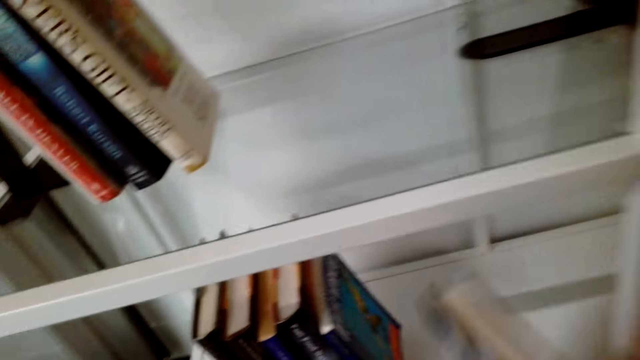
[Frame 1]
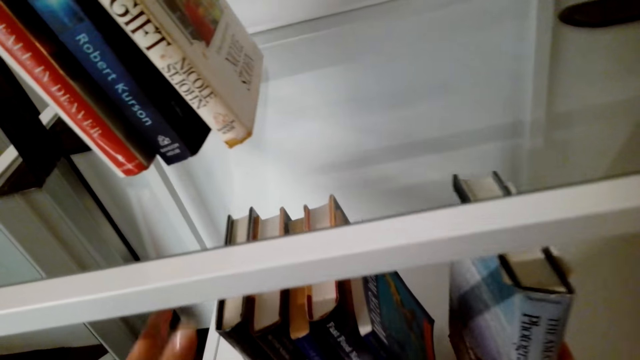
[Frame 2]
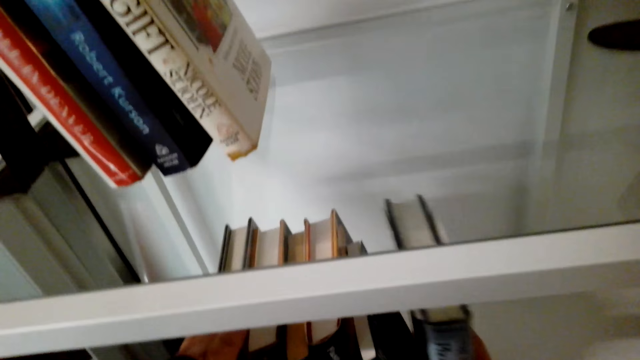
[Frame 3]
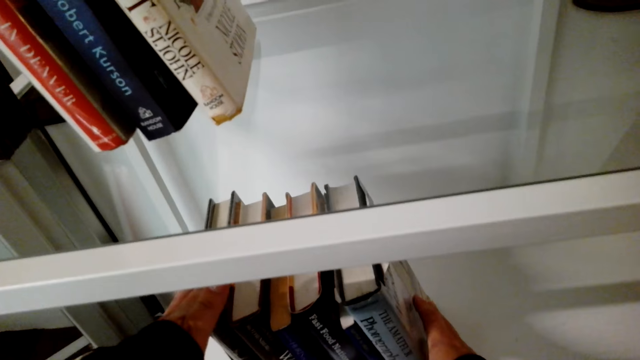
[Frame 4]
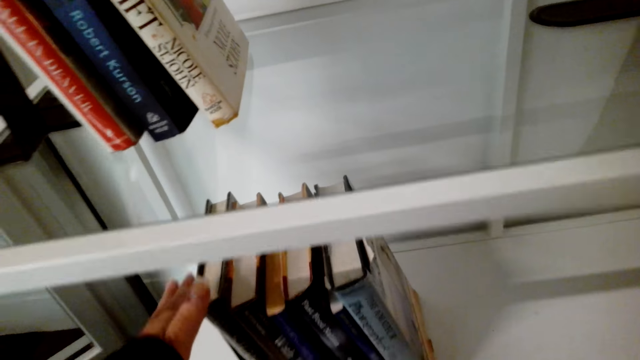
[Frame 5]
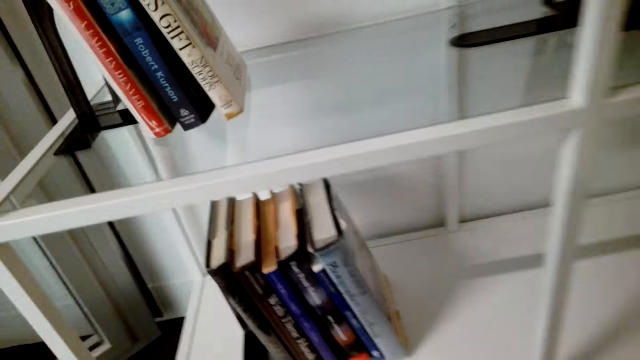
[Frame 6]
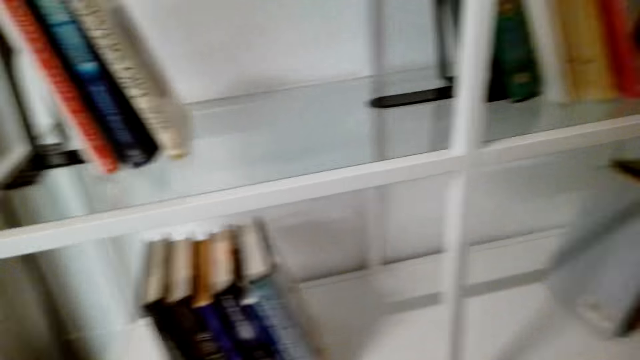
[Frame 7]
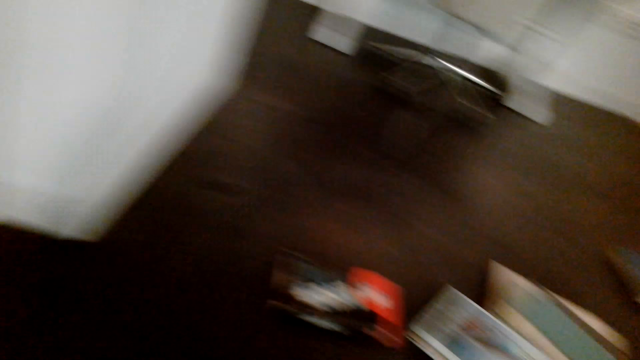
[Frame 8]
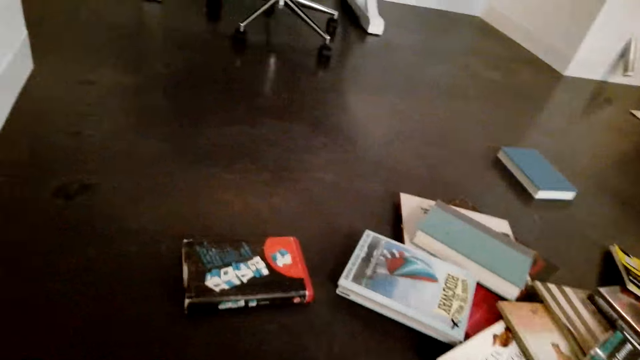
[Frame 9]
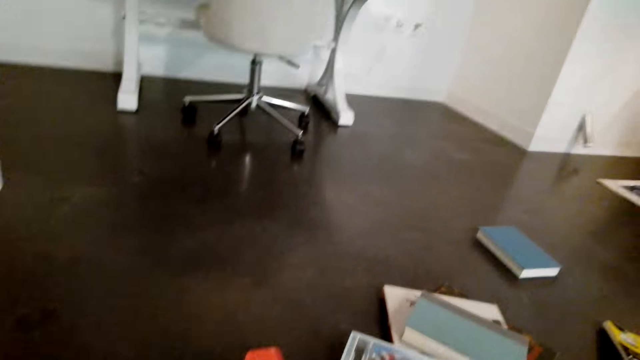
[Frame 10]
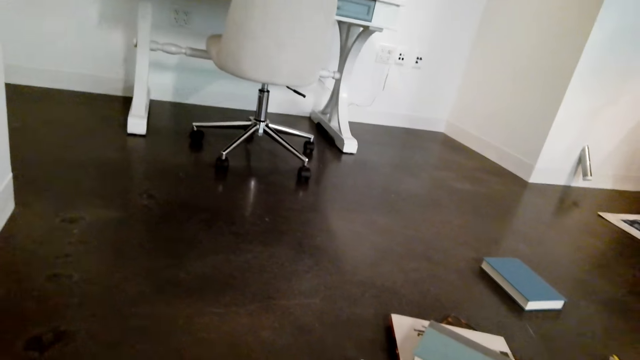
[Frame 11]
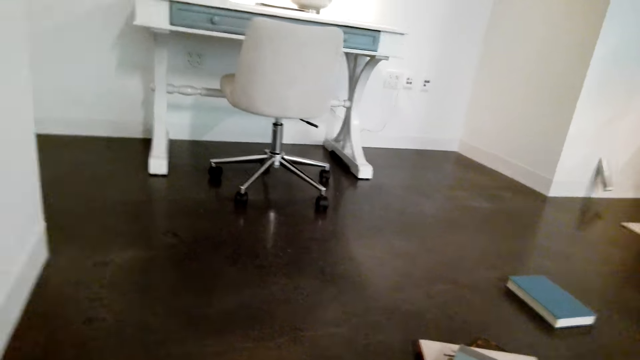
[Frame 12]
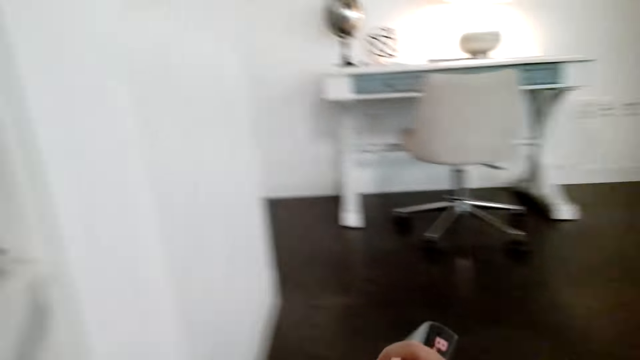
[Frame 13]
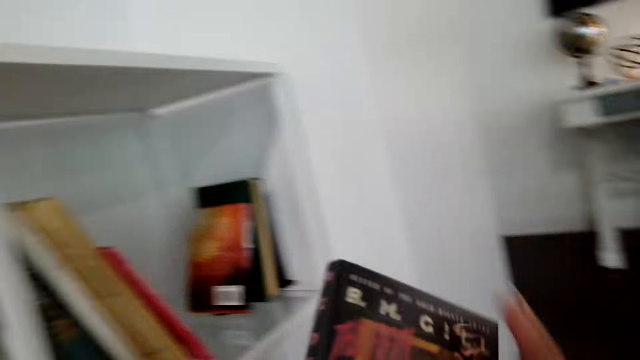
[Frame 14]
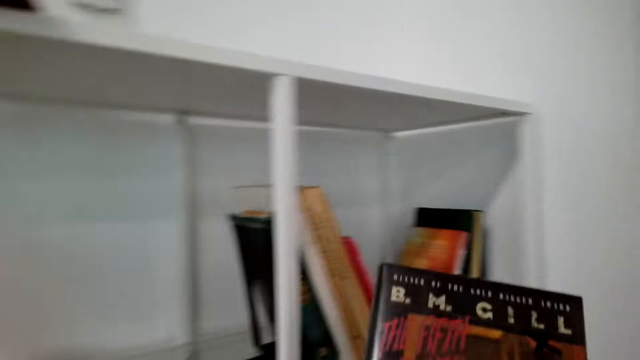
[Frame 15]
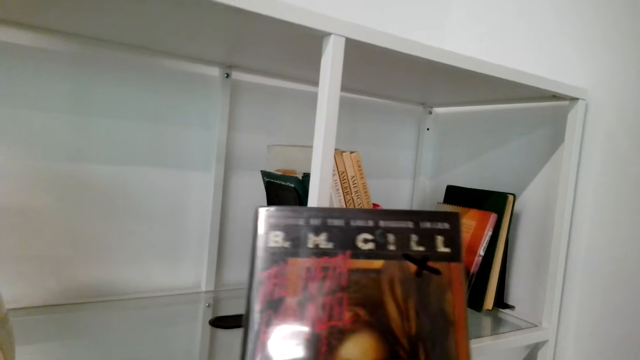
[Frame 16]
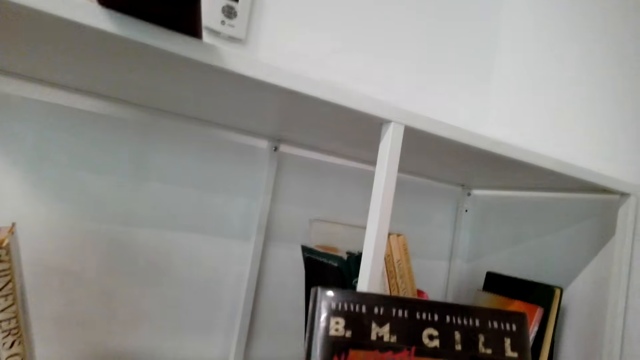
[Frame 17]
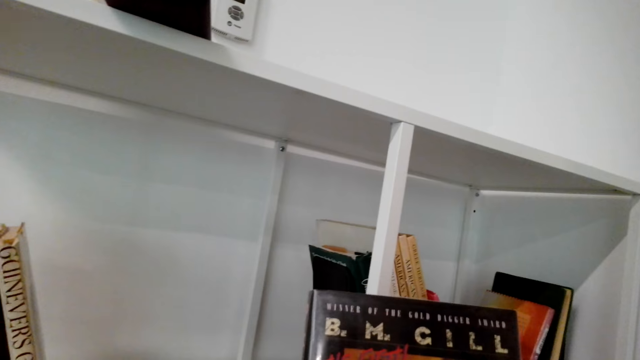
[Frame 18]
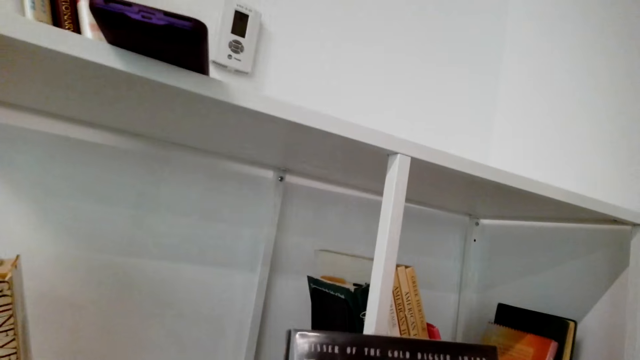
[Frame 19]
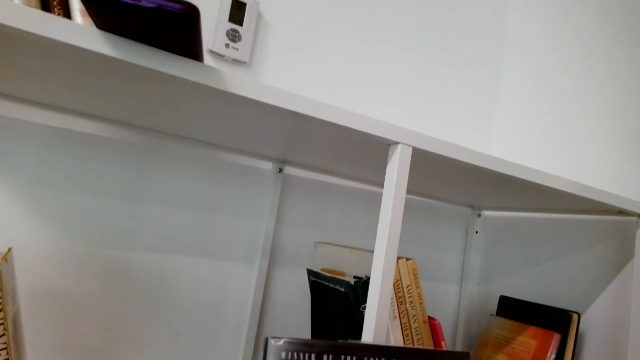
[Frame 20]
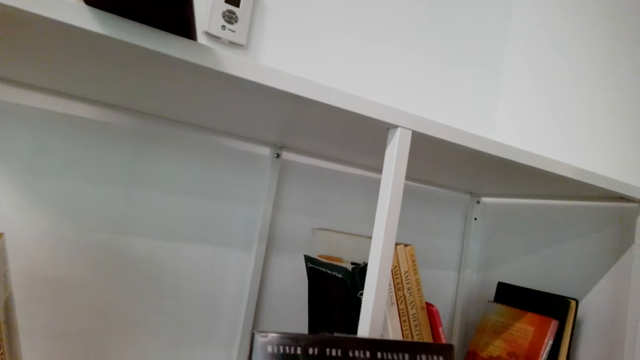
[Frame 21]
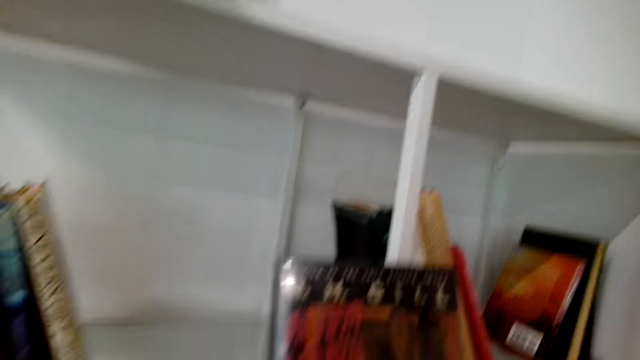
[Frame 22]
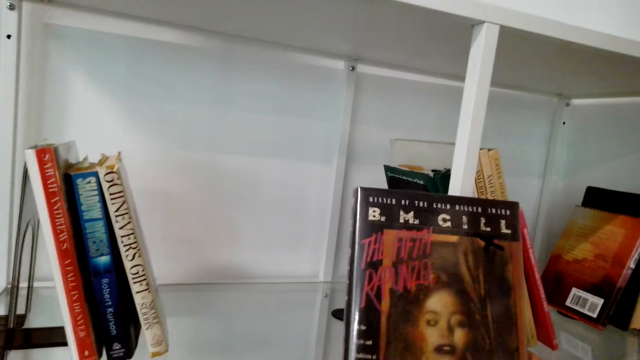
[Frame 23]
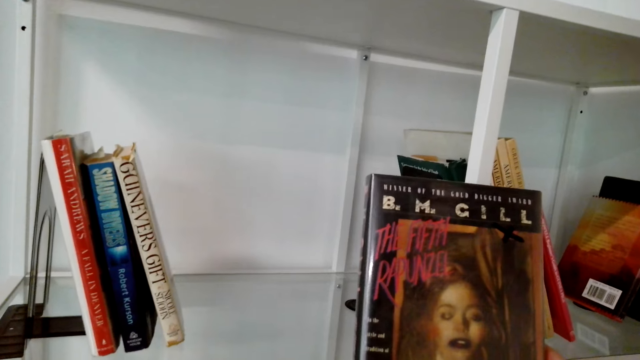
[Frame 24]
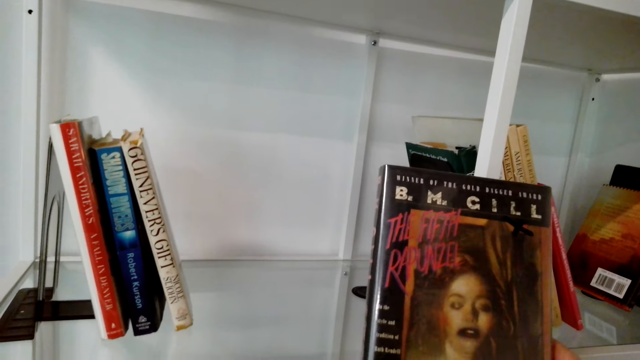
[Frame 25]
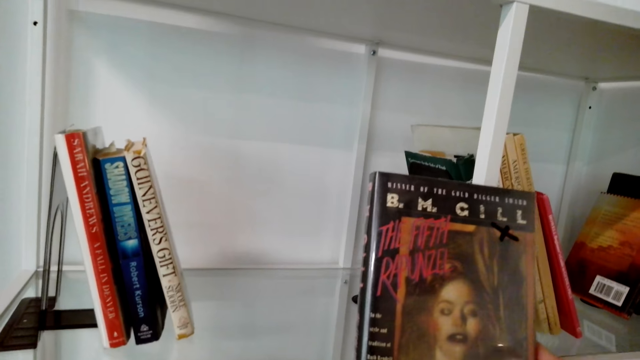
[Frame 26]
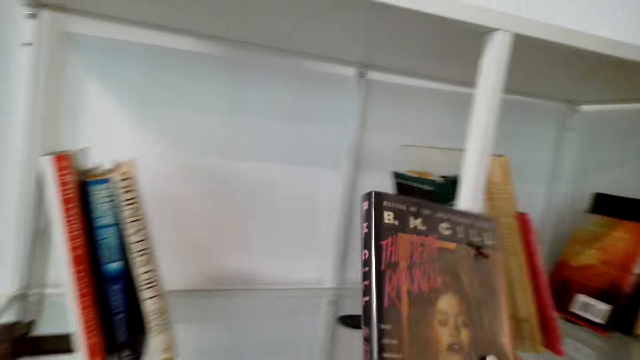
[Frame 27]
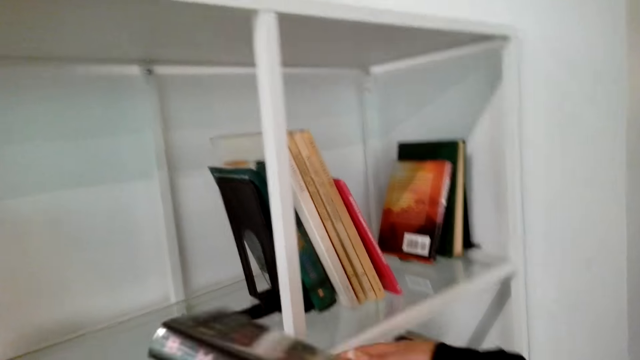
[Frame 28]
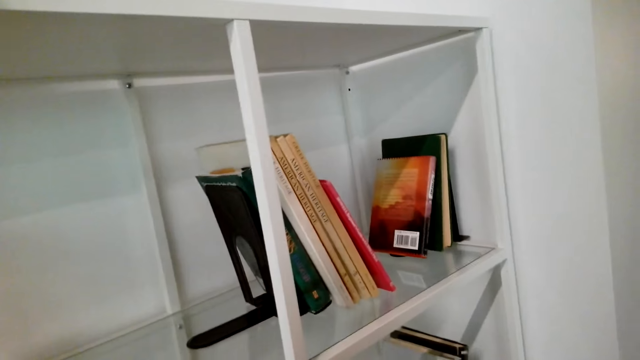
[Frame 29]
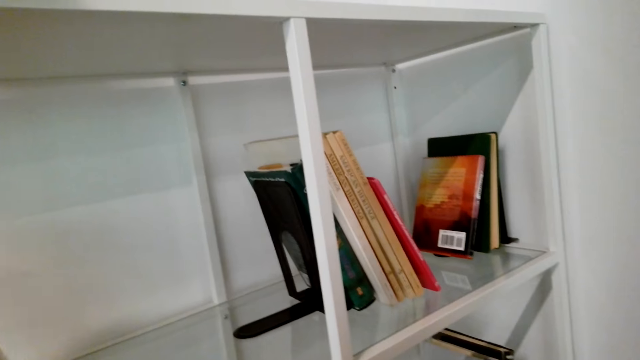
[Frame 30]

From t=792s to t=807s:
The camera wearer puts a book in the shelf. They pick books from the floor. They arrange books in the shelves. They pick a book.

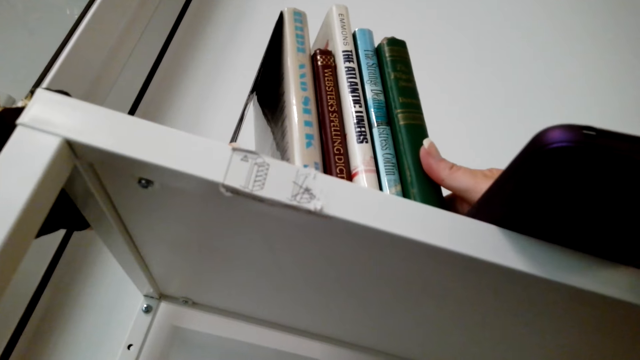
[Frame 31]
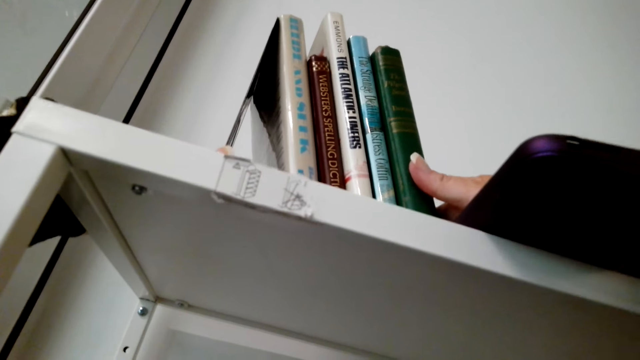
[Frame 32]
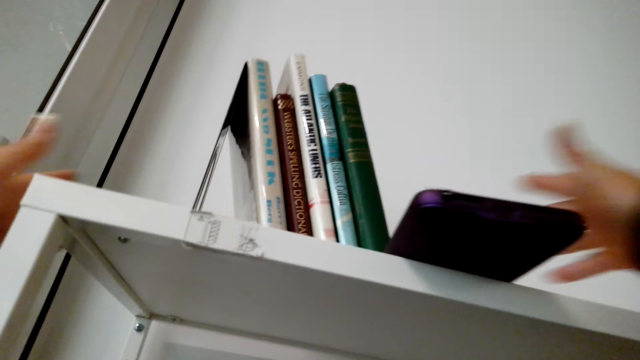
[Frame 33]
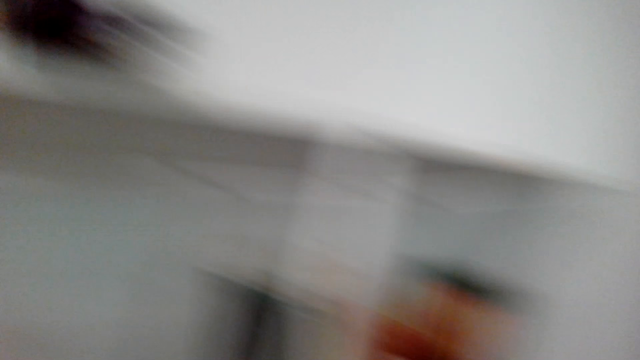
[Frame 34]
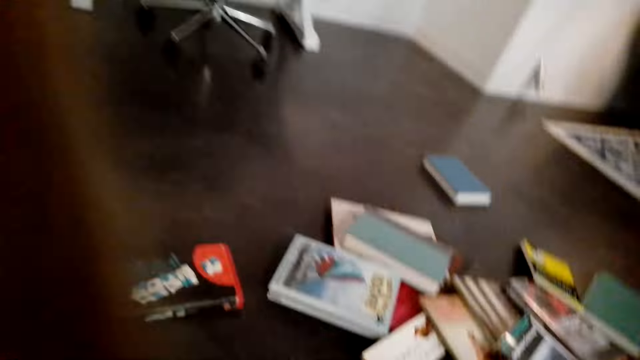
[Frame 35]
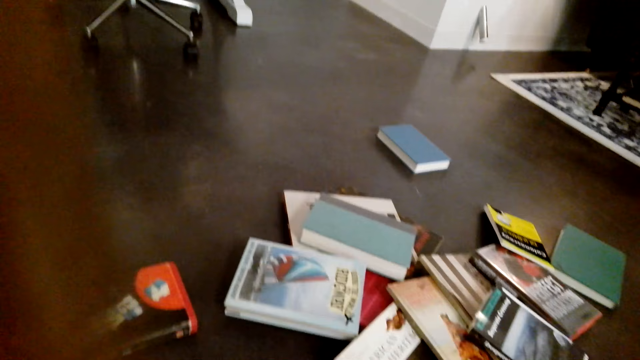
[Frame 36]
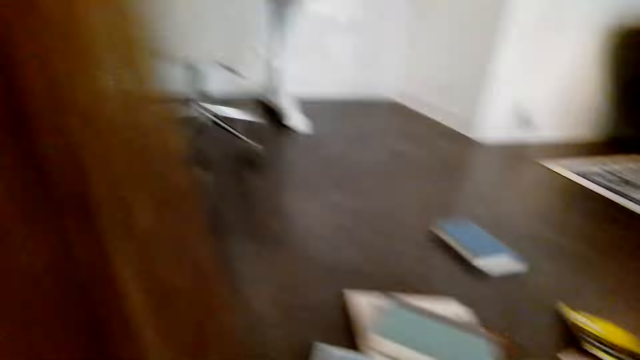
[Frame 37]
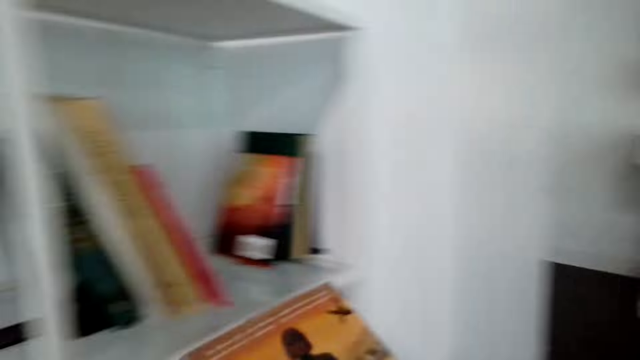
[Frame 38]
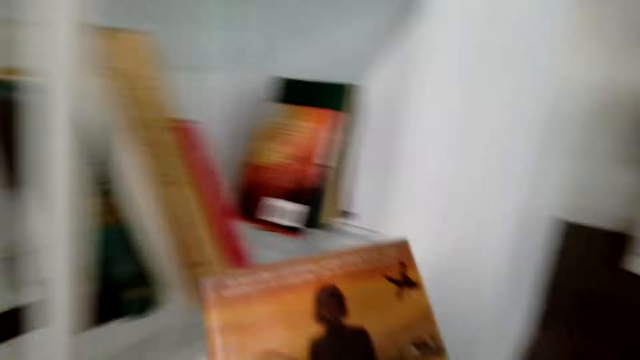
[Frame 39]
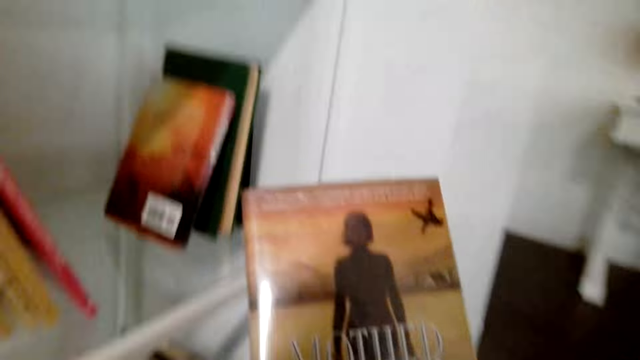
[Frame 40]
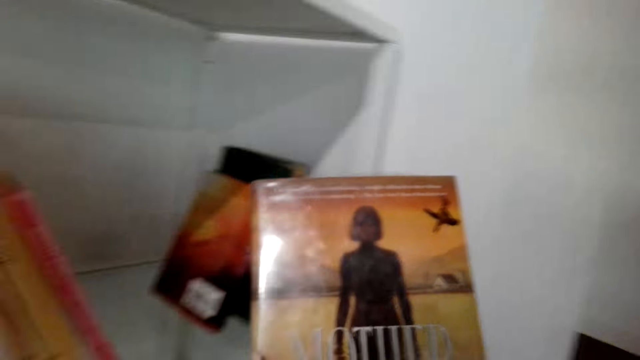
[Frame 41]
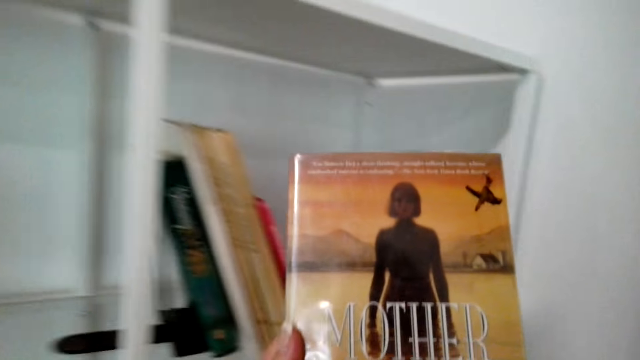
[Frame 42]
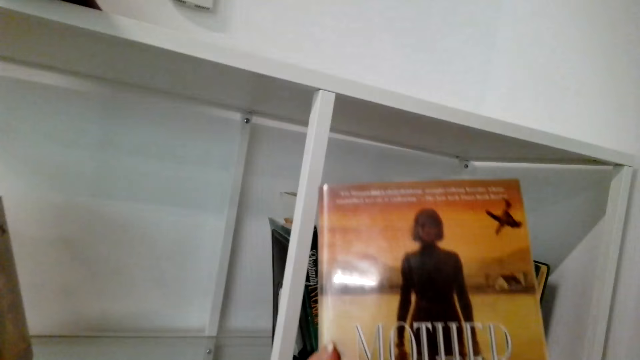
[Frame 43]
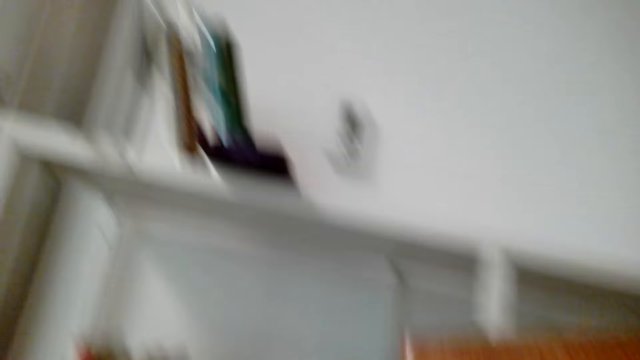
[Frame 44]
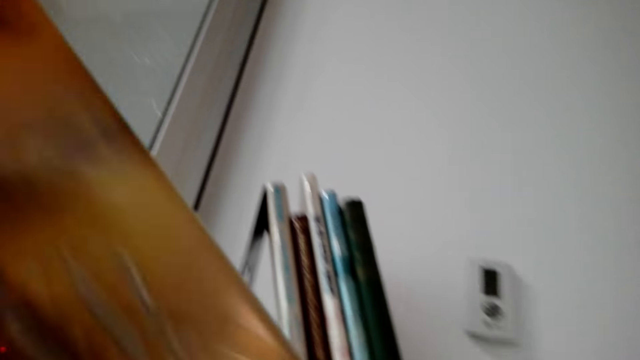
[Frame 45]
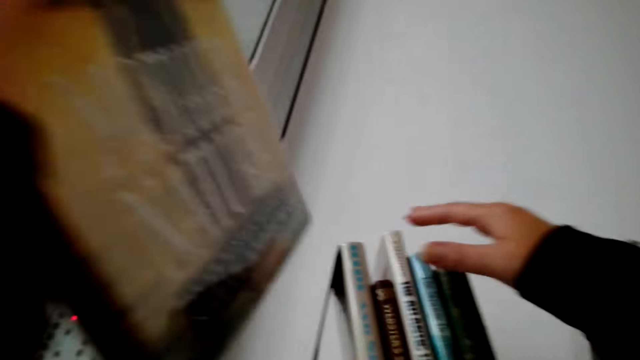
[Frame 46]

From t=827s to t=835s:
The camera wearer breathes. They pick books from the floor. They arrange the books in the shelves.
